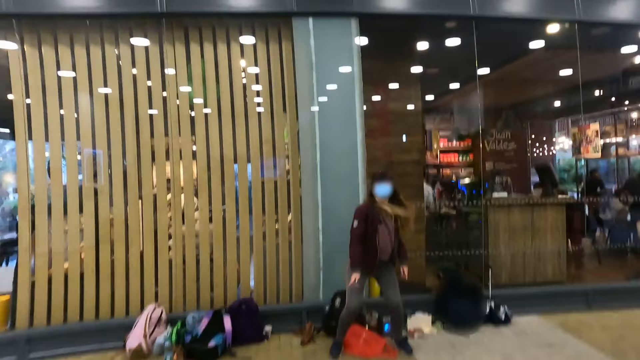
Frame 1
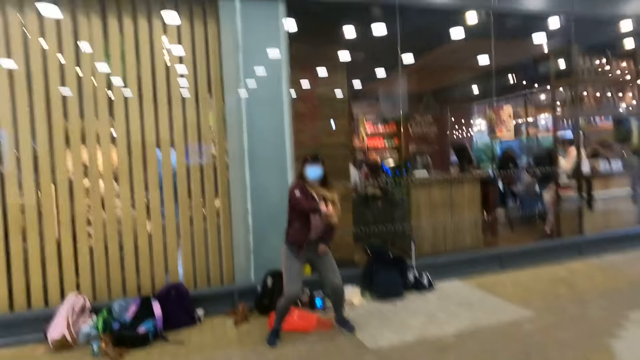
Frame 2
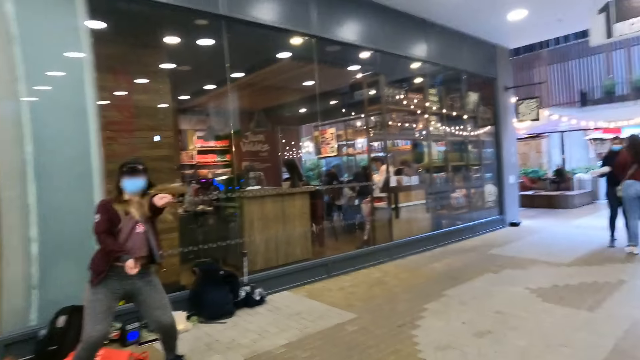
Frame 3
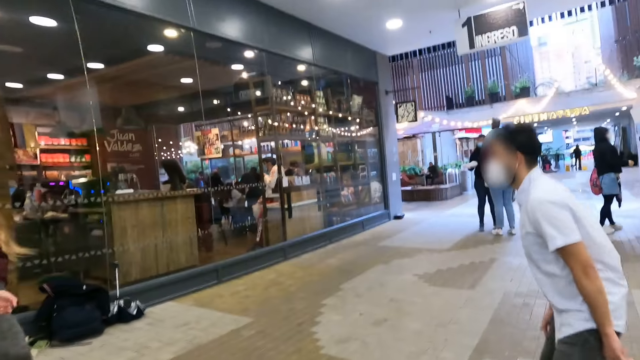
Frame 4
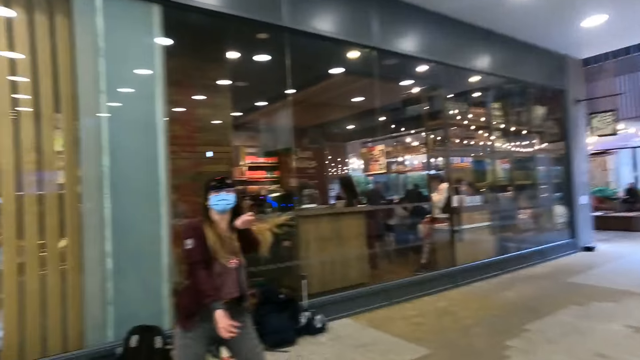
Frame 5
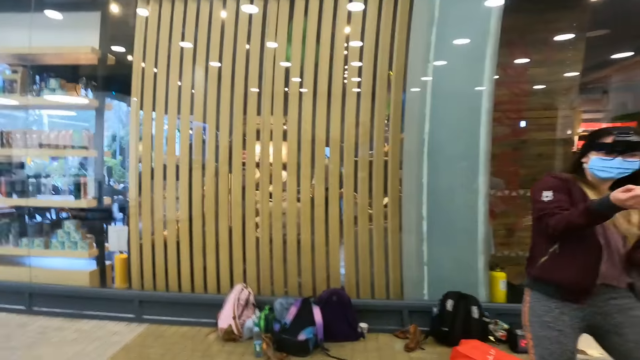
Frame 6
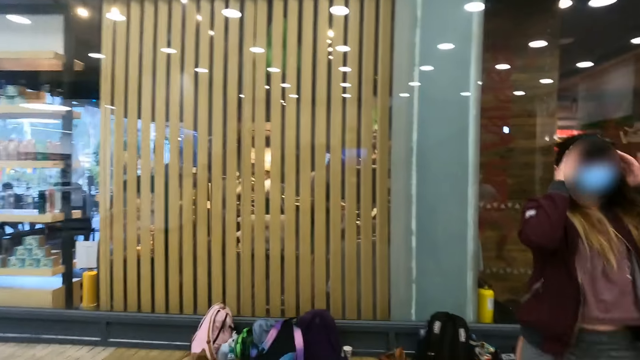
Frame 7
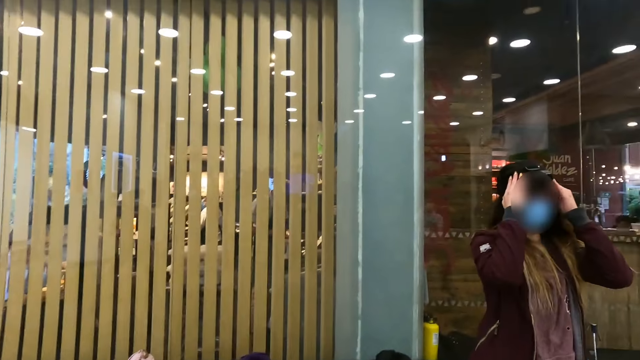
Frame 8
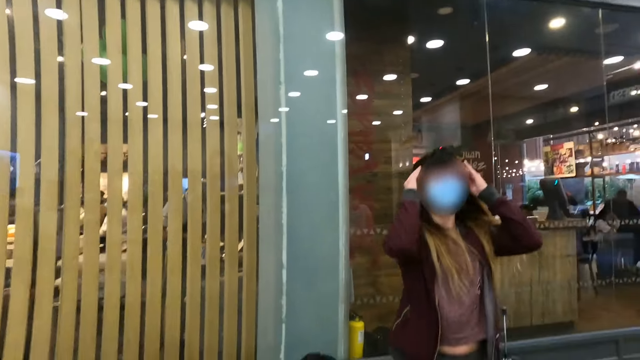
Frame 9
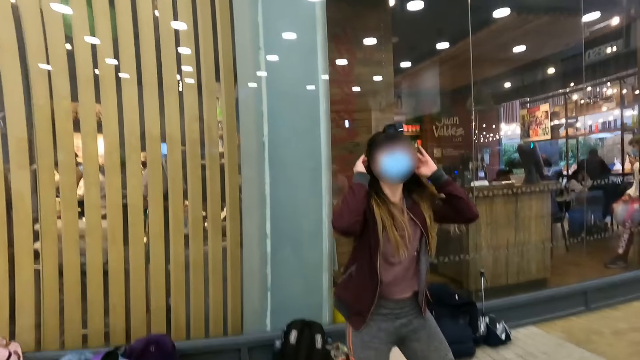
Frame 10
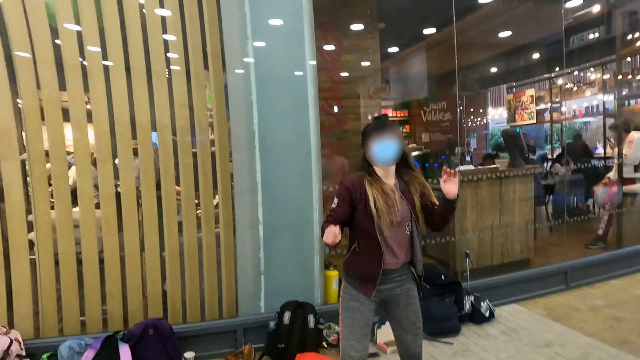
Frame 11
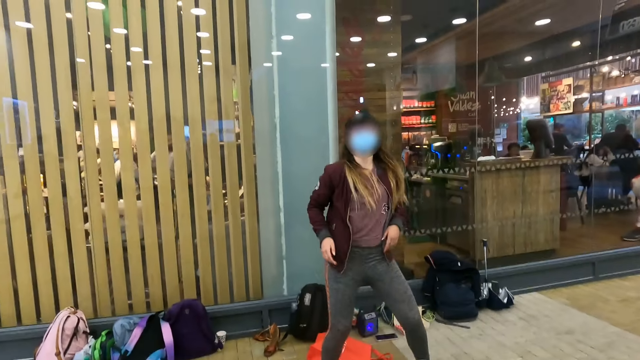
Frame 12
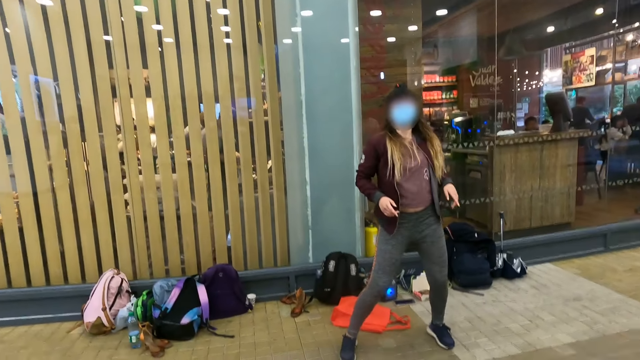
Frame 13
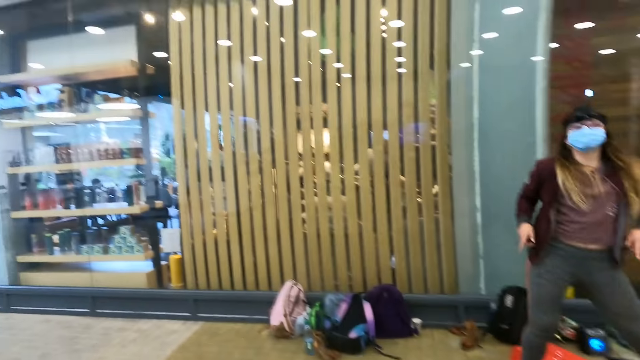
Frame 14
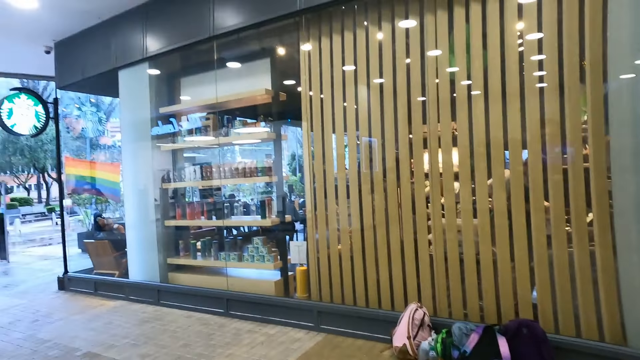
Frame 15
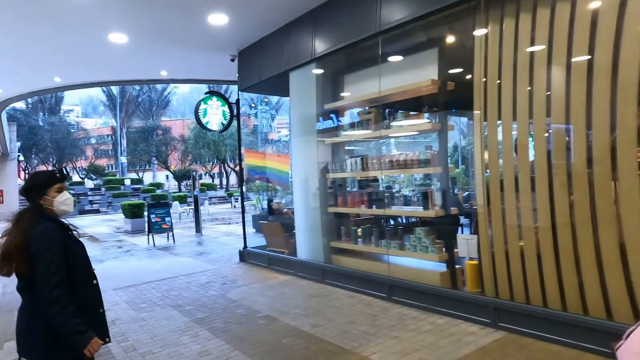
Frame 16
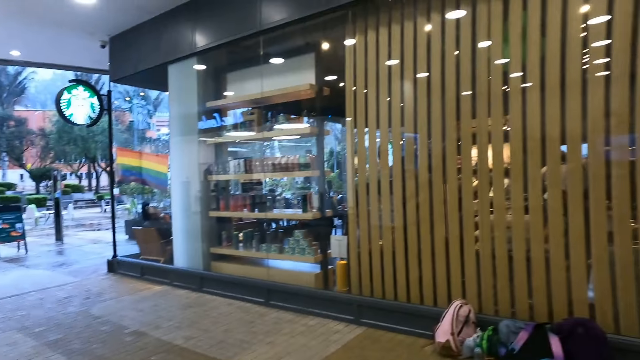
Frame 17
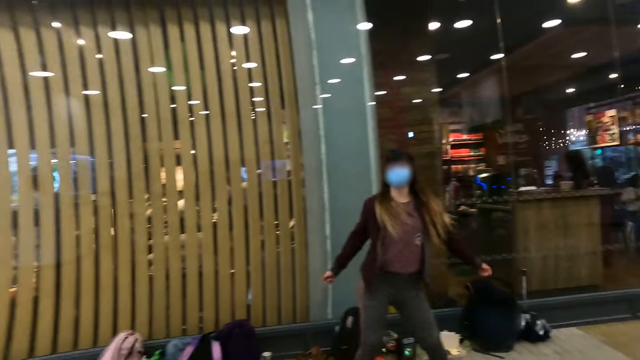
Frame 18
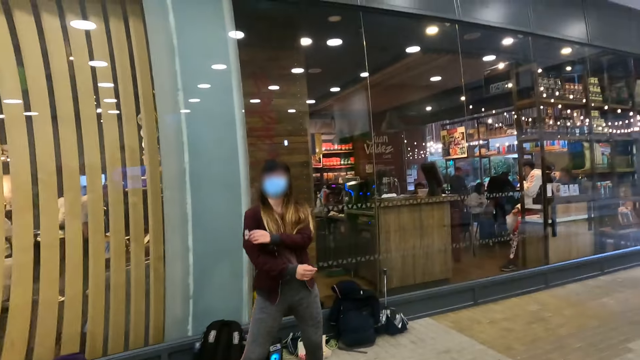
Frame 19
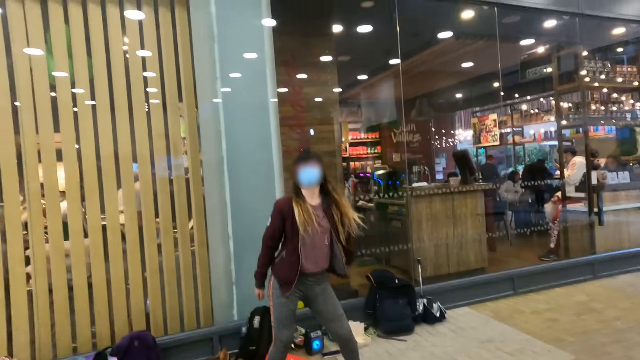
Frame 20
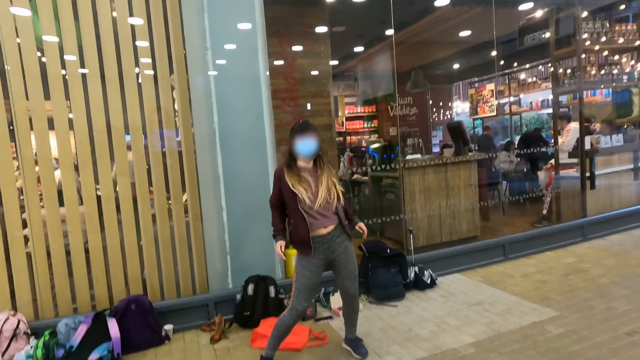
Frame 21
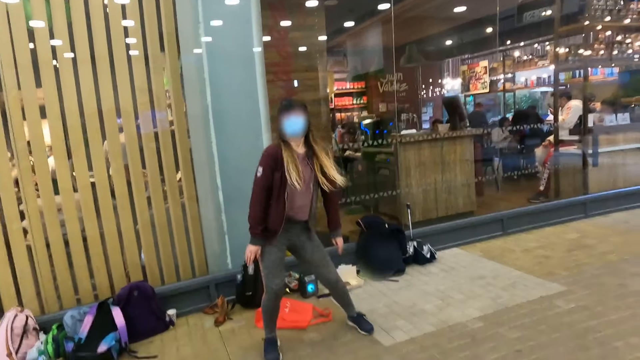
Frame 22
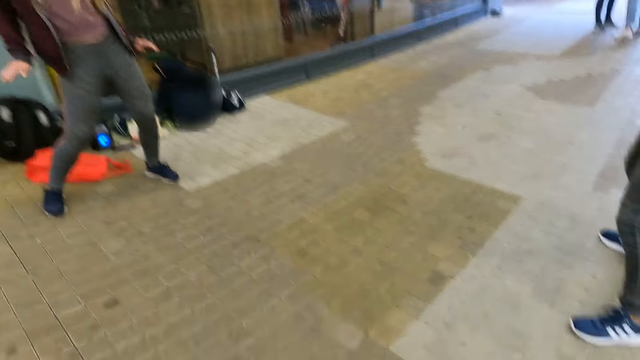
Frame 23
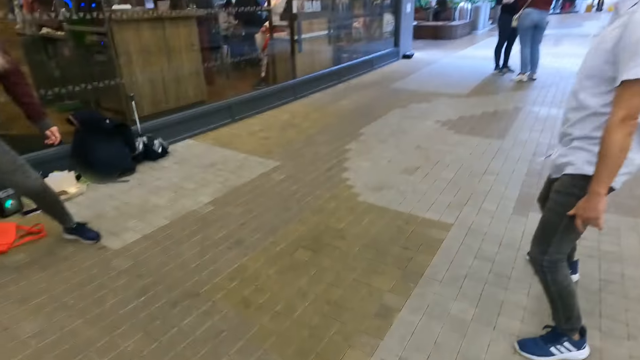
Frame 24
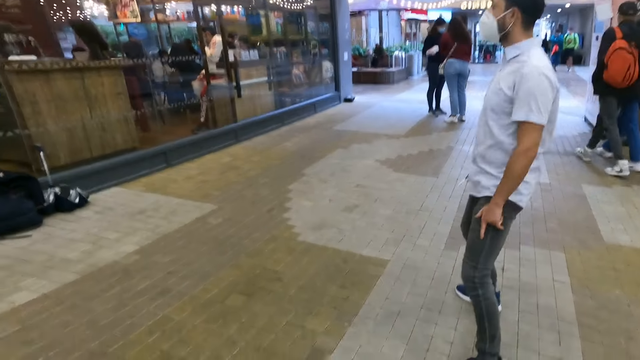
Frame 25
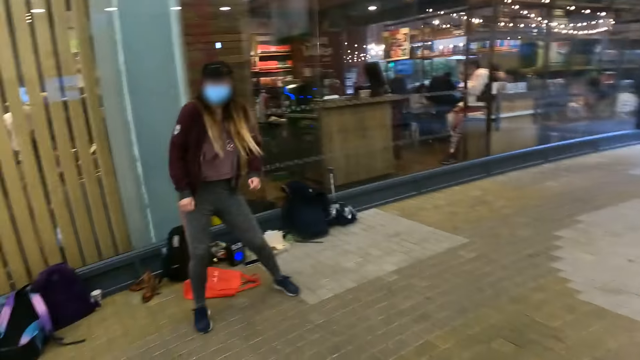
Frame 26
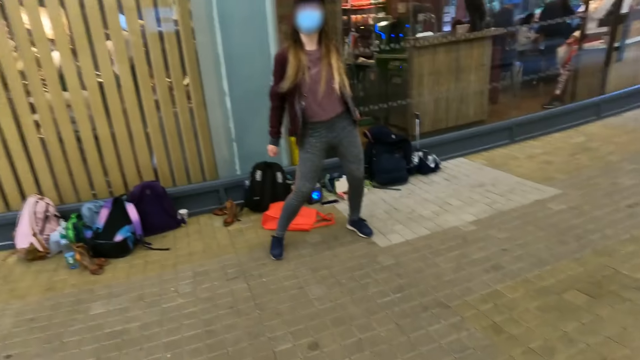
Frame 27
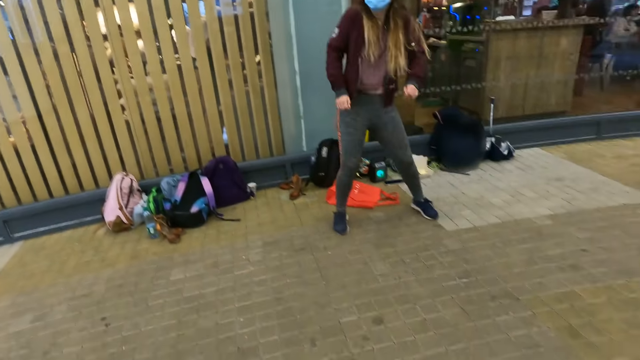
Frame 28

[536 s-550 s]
A man dances. A woman adjusts the camera. The camera wearer looks around. The woman dances.

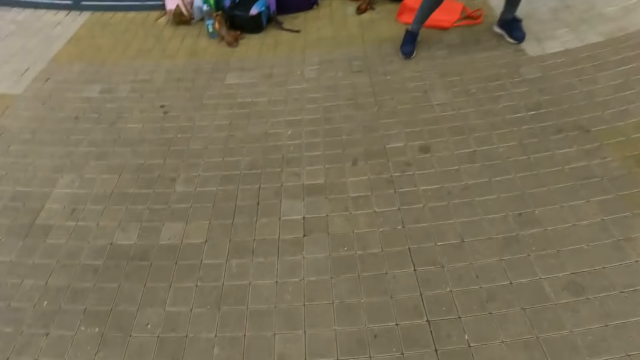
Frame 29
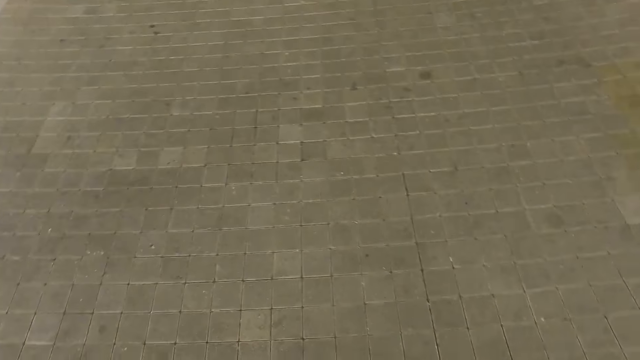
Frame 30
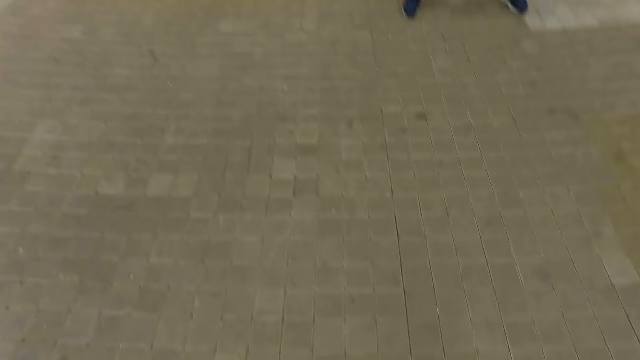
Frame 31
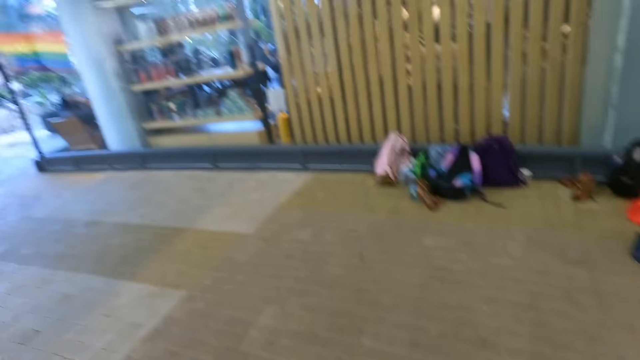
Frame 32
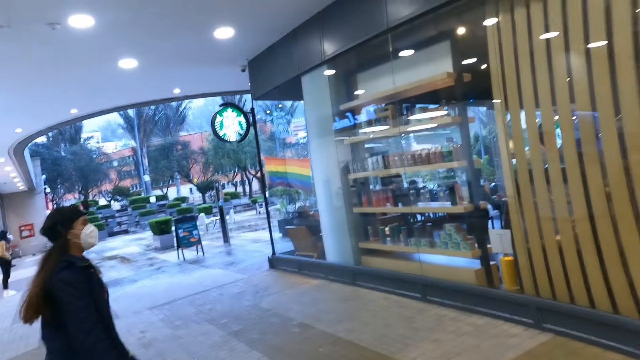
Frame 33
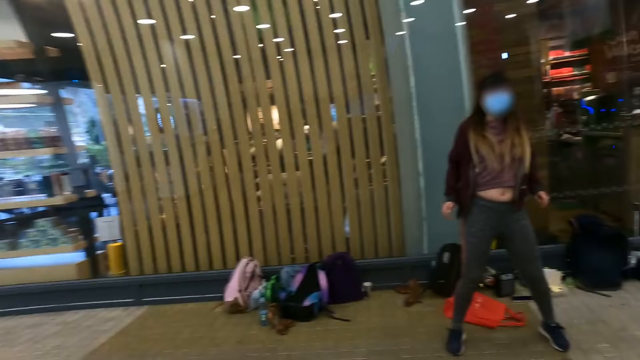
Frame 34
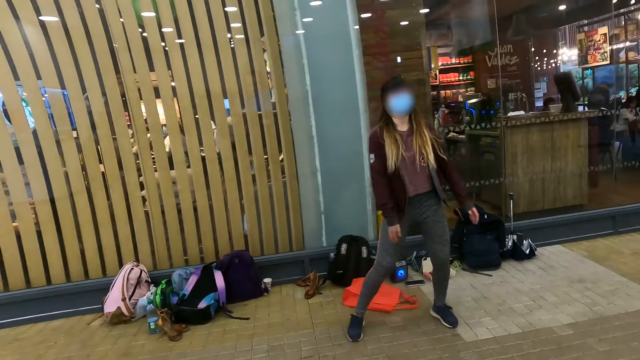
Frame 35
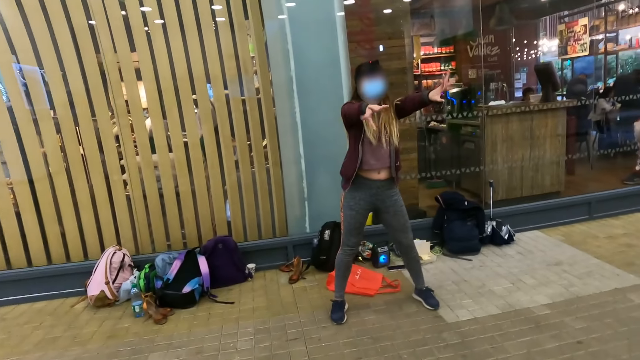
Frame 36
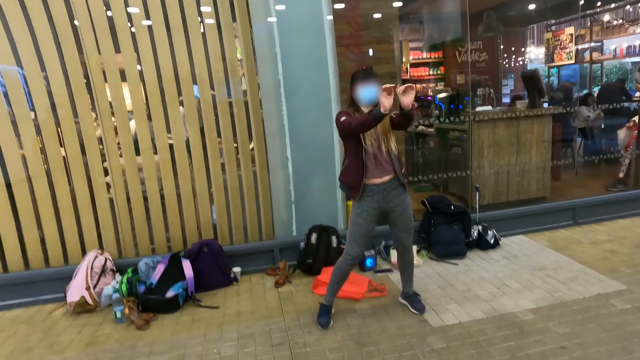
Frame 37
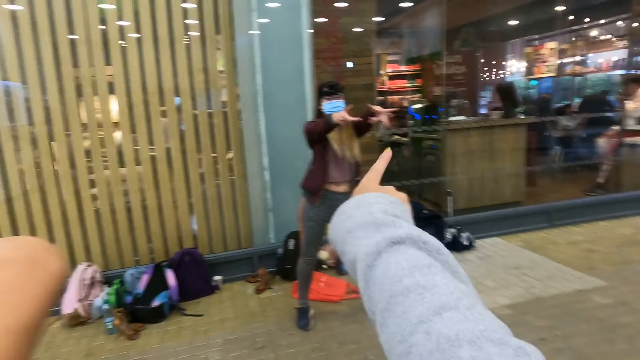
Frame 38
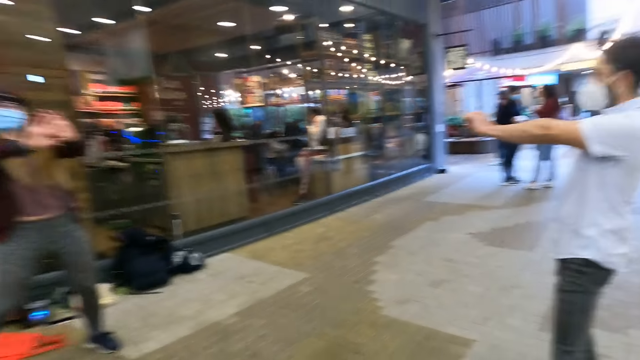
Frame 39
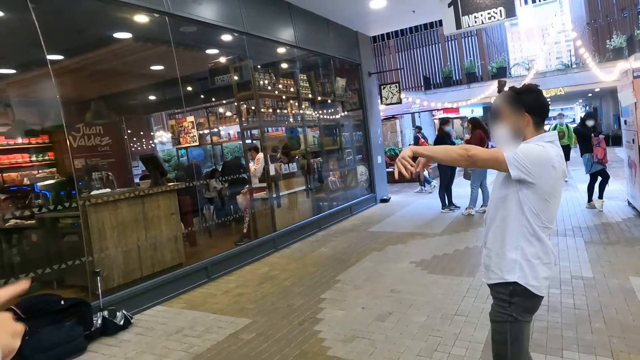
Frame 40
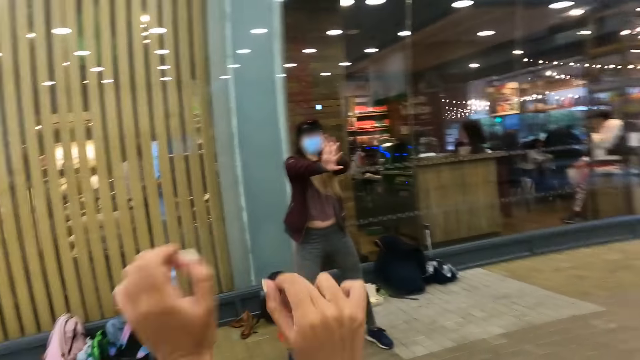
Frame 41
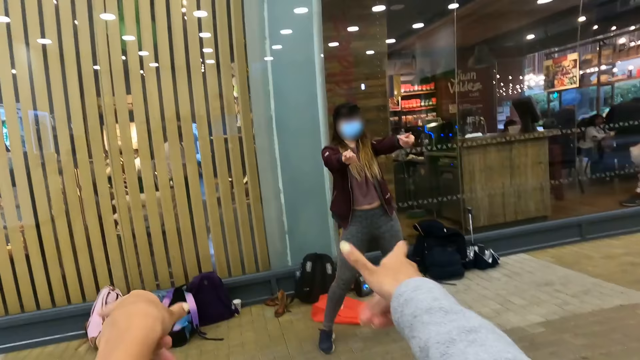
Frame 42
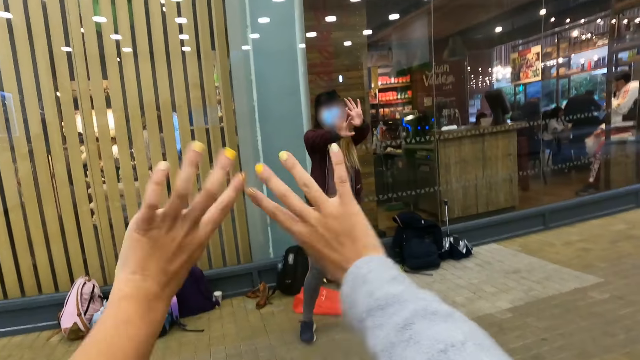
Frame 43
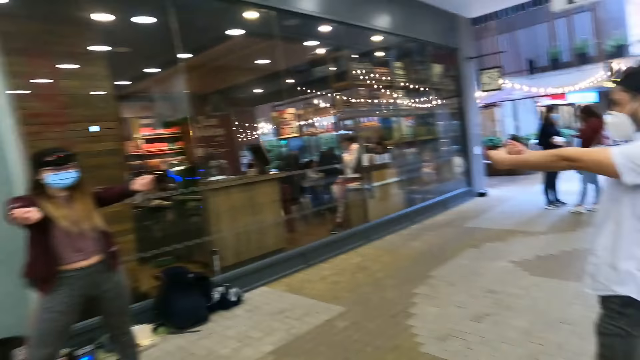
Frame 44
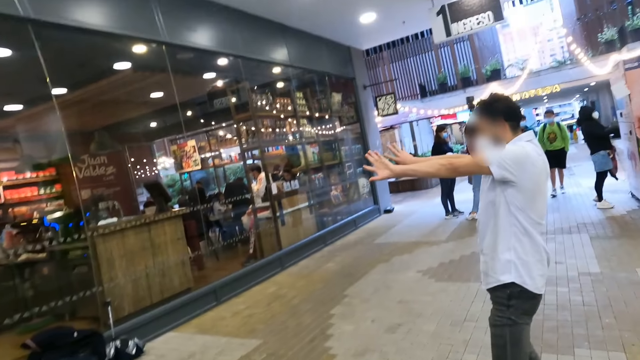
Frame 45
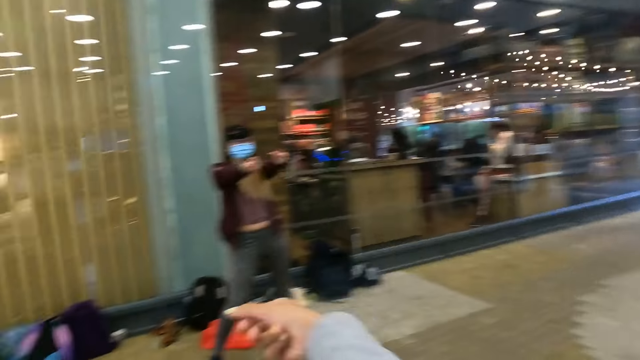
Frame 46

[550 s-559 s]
The camera wearer looks around. A woman dances. The camera wearer moves both hands. They stretch the hands. They look around. A person shakes fingers. Another person shakes fingers. The camera wearer dances with the hands.
